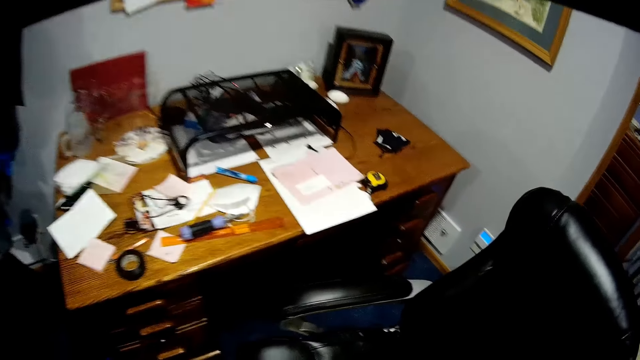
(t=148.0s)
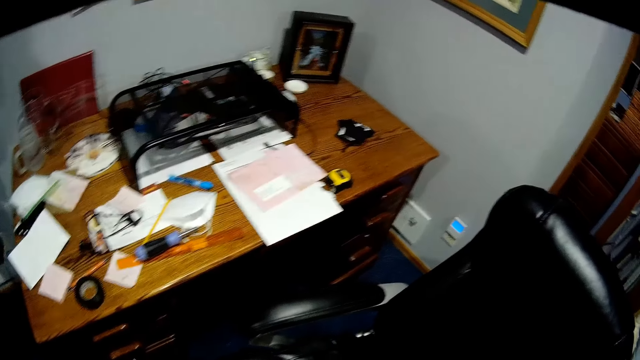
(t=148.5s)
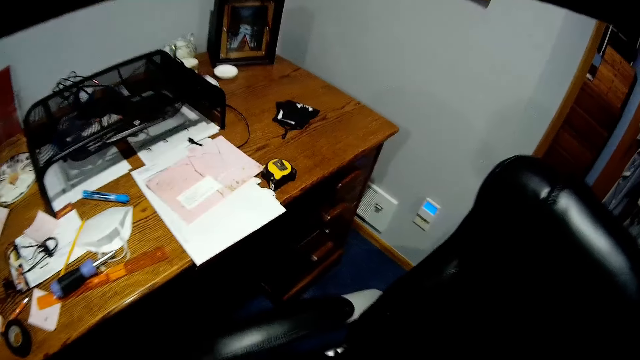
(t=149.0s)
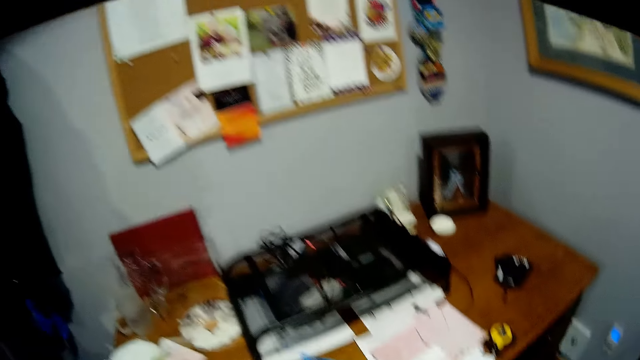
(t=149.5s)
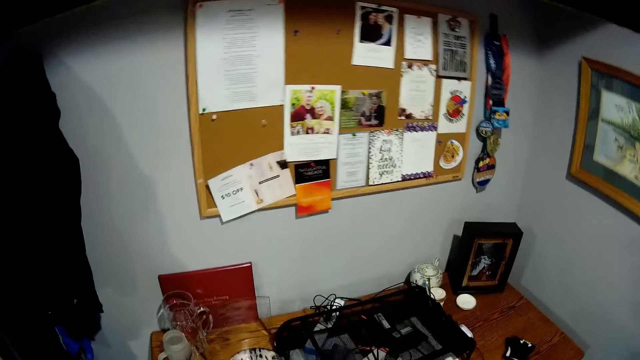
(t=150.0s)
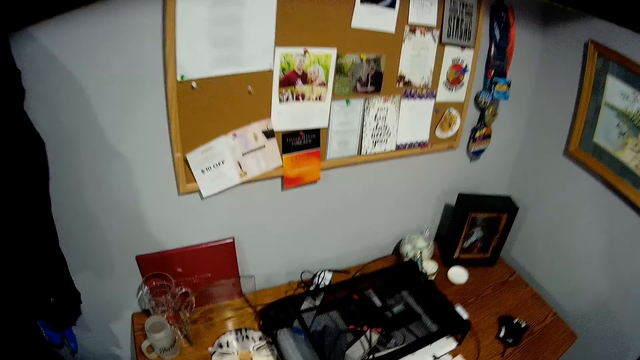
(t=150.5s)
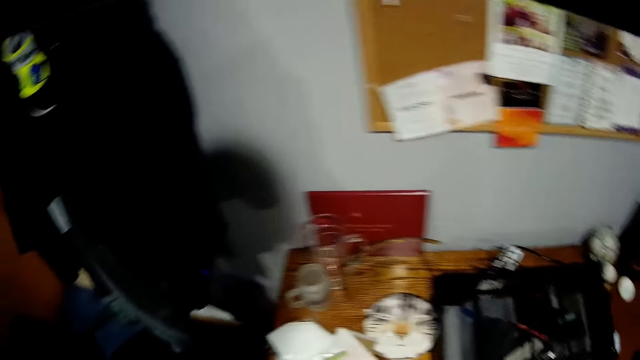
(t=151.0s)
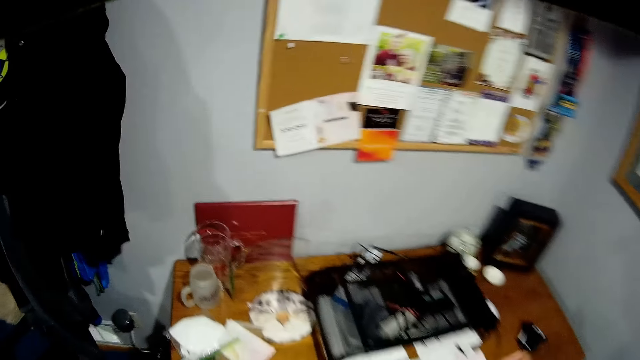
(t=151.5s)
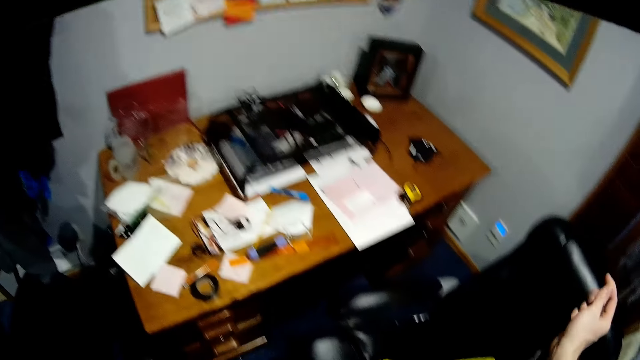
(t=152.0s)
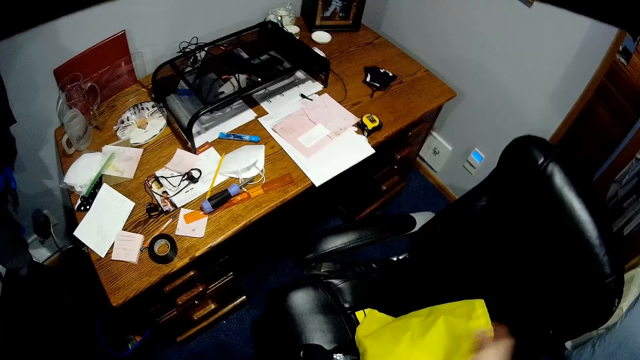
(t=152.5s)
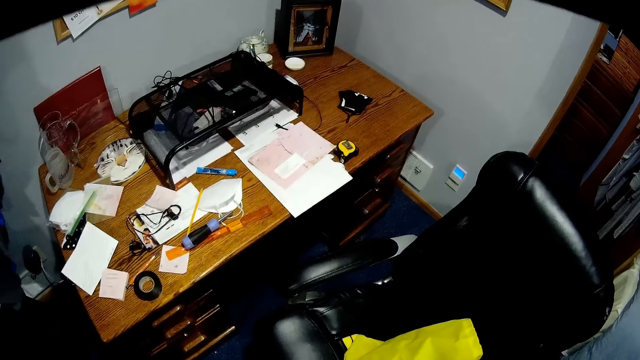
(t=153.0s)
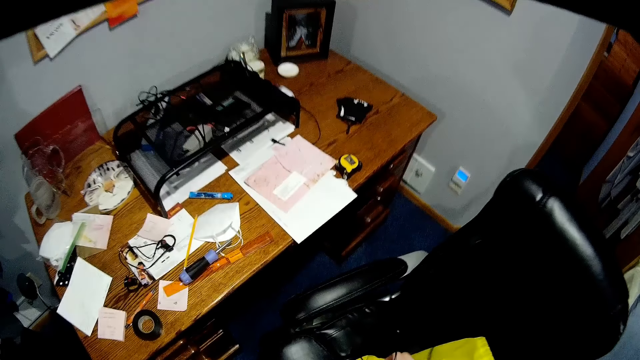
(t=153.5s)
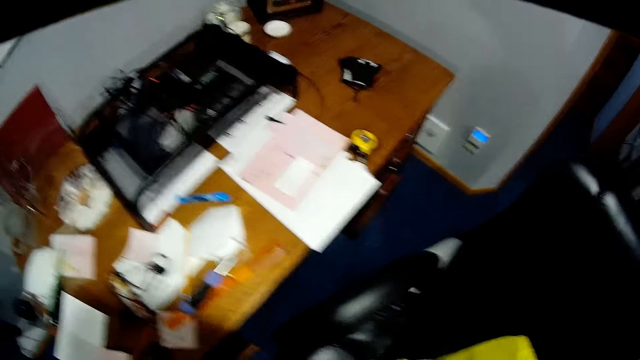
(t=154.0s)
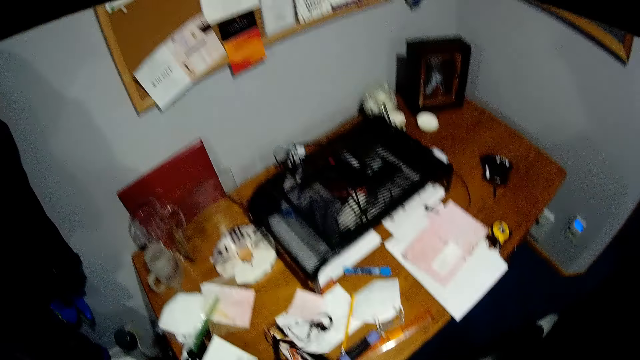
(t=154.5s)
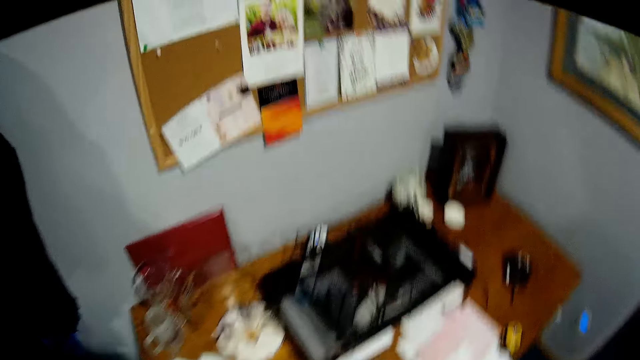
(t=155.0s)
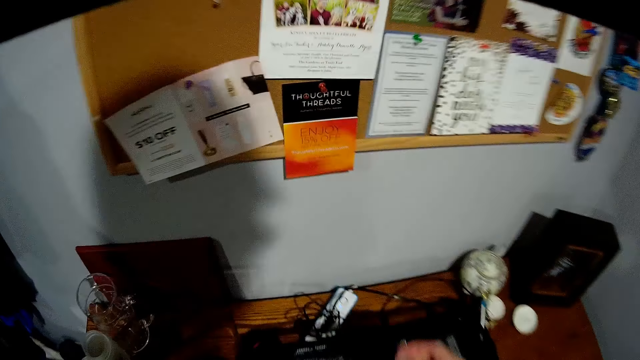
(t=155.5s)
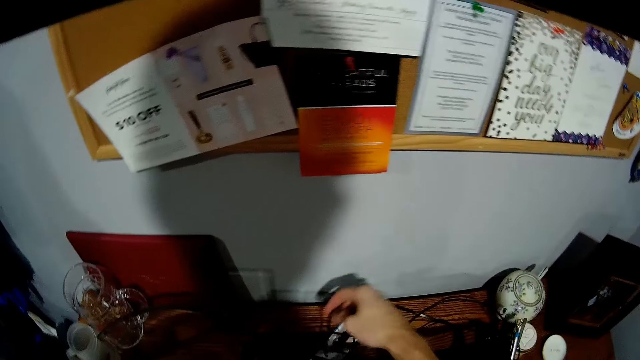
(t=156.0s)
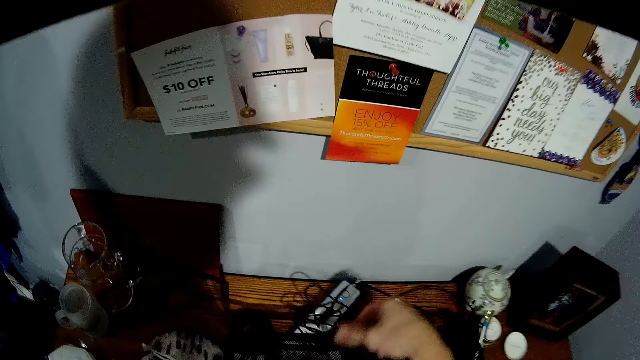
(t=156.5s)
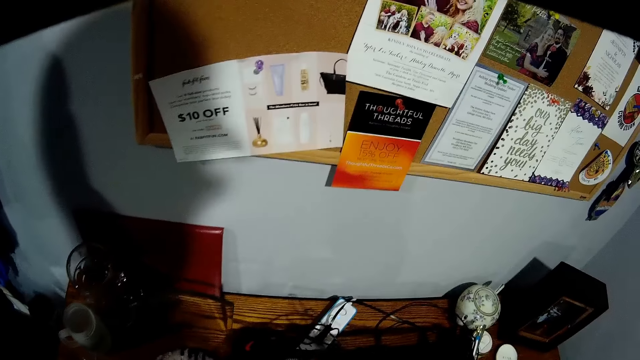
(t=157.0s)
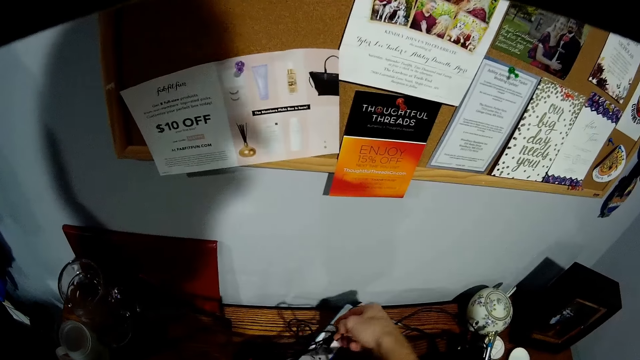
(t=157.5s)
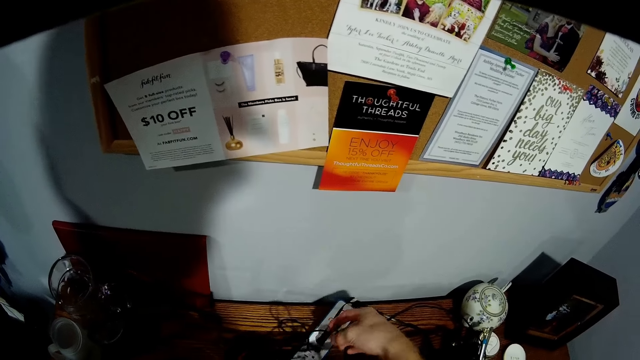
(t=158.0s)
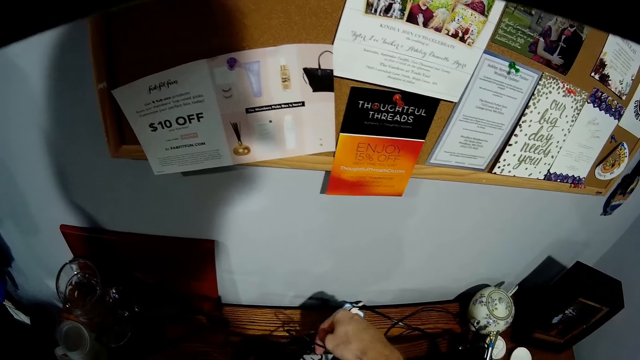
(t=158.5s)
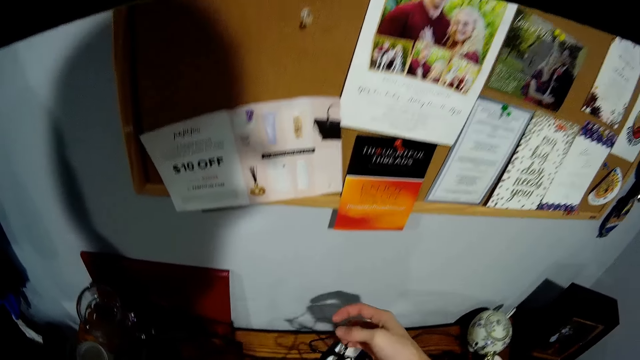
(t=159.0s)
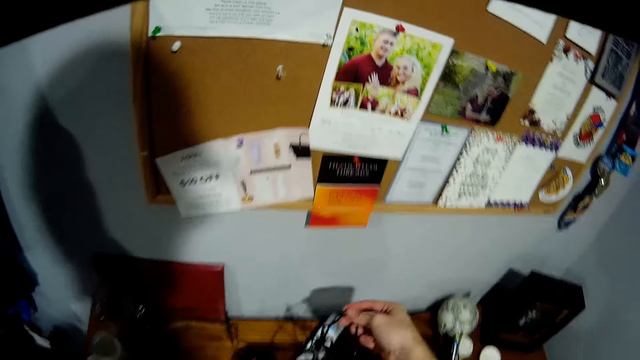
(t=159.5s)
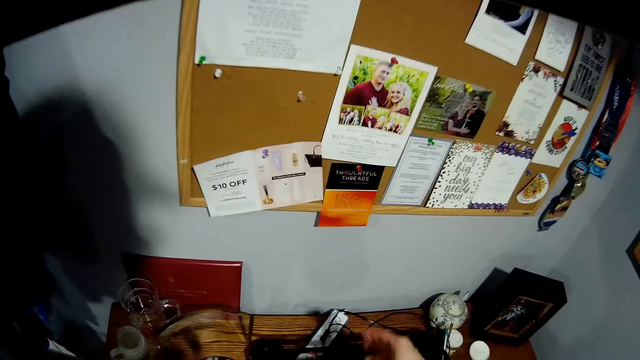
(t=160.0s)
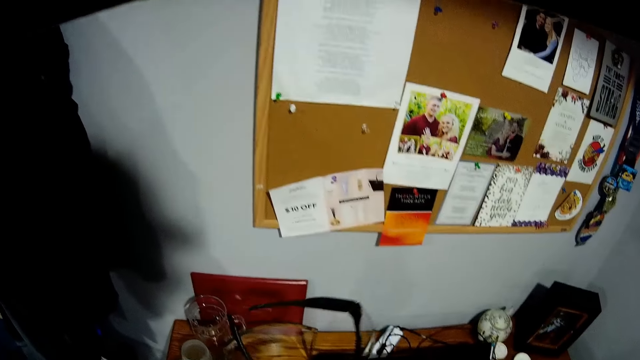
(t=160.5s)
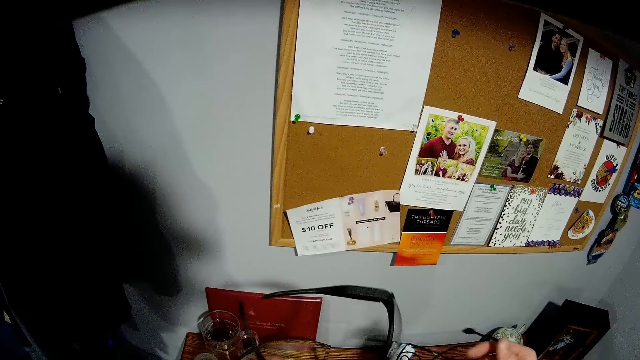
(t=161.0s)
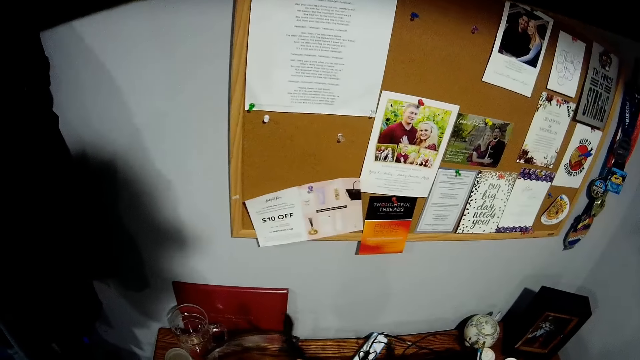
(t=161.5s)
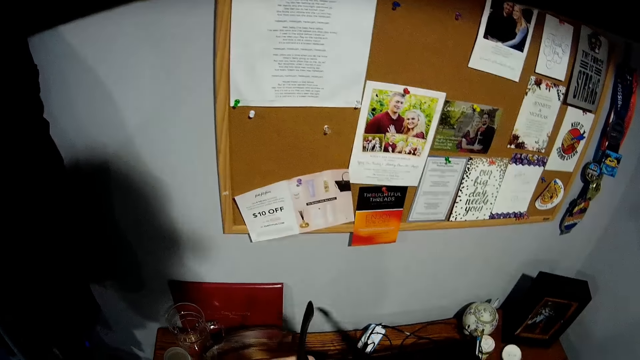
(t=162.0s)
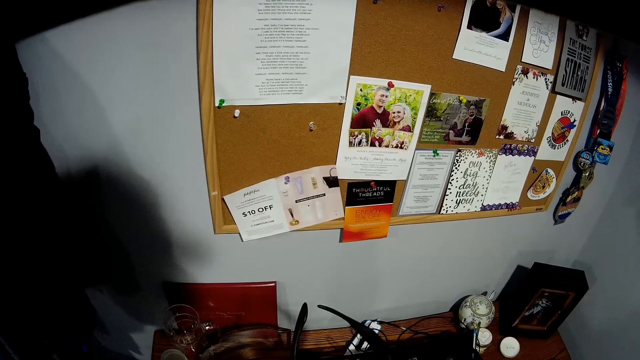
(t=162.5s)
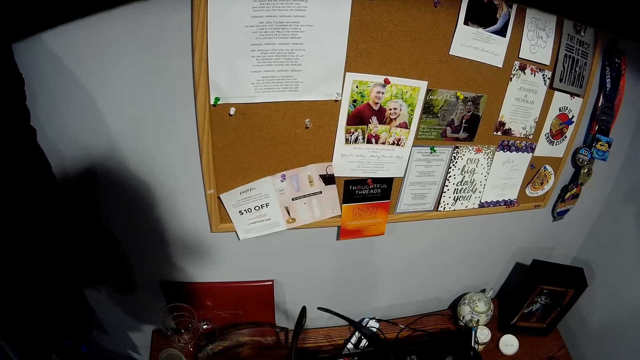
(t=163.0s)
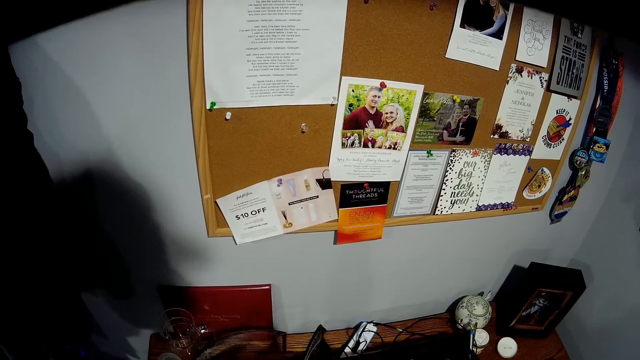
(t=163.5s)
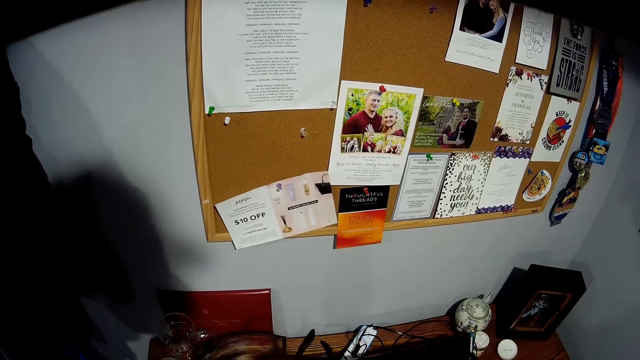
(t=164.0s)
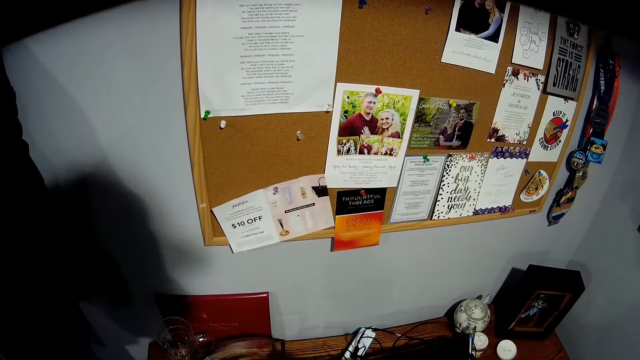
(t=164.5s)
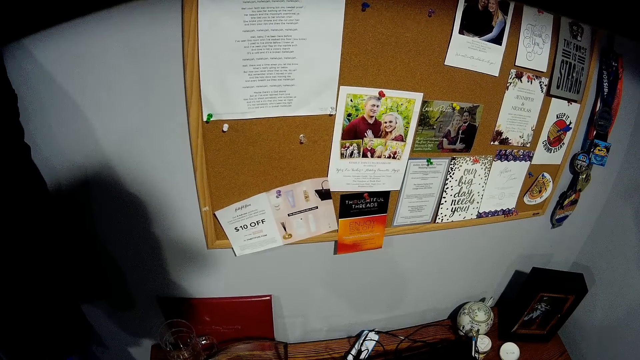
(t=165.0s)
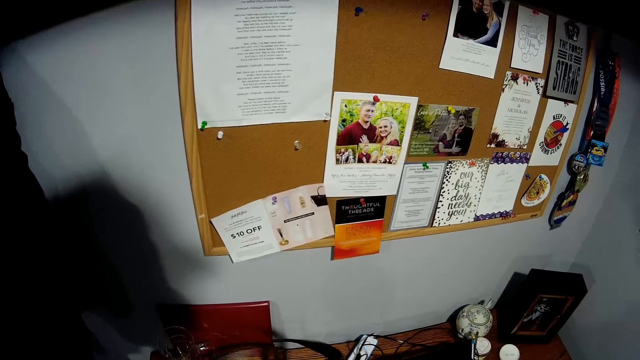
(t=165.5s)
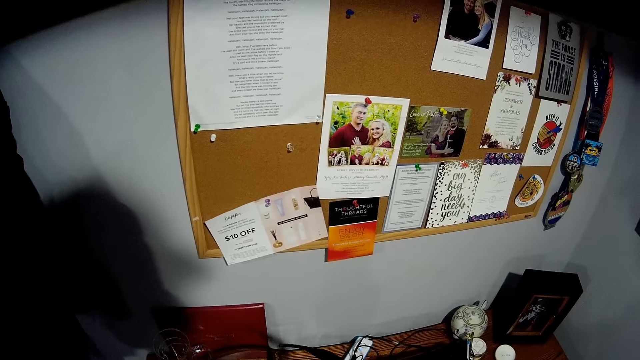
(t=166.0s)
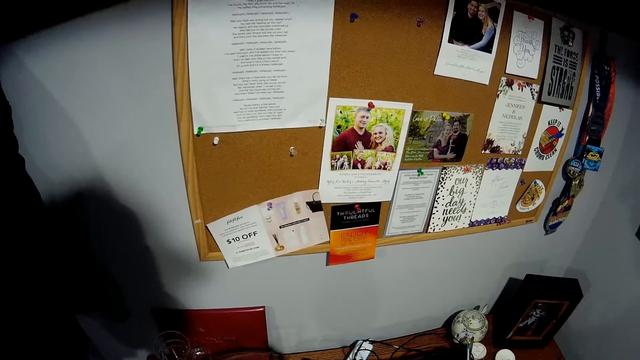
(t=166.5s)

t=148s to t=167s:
The camera wearer holds the cable. They hold the Google Glass. They adjust some wires on the reading table. They touch the cables. They pick up an eyeglass. They move the Google Glass.

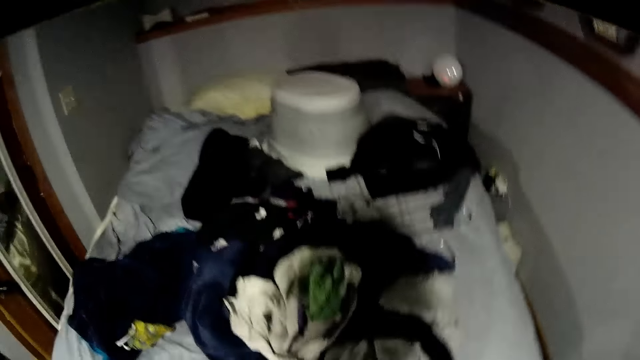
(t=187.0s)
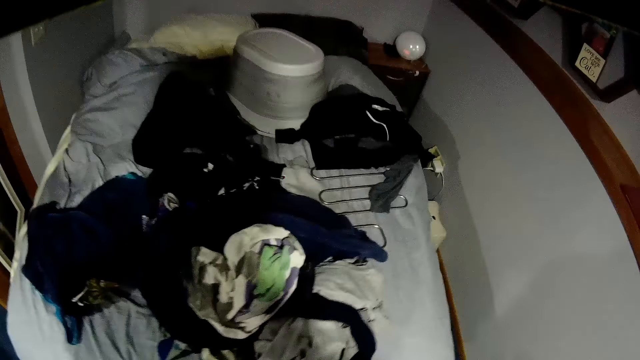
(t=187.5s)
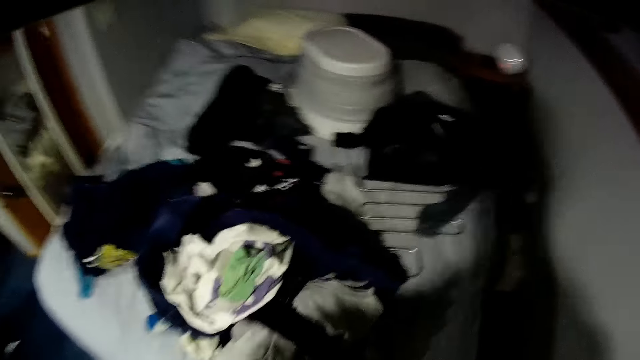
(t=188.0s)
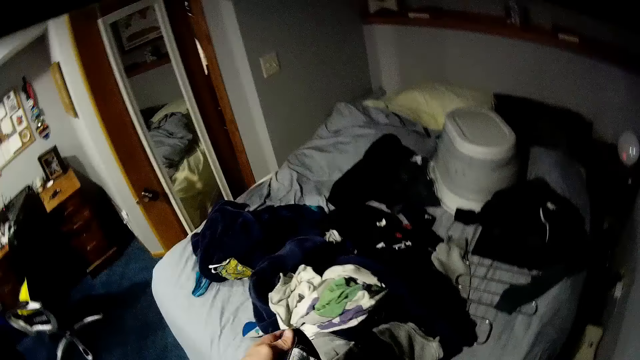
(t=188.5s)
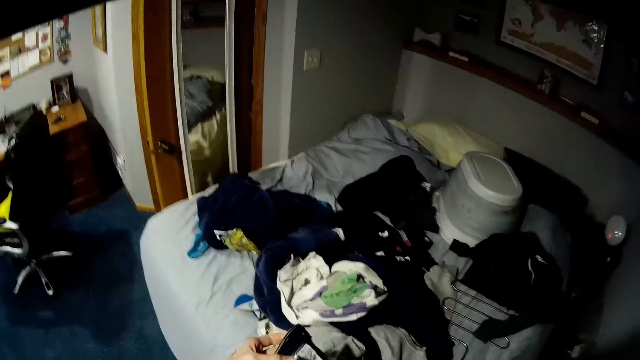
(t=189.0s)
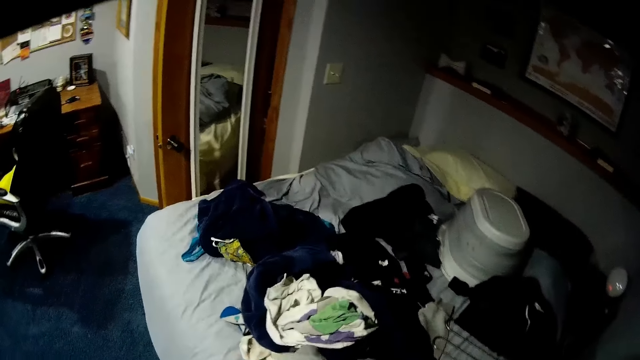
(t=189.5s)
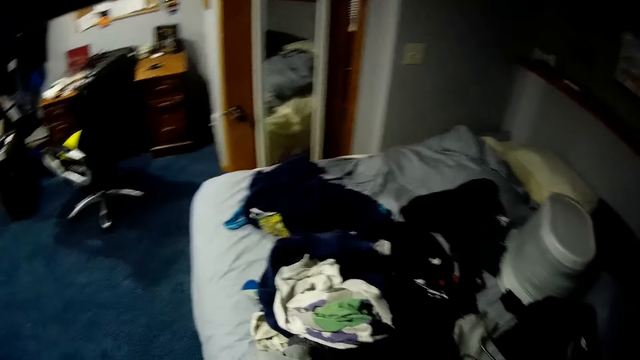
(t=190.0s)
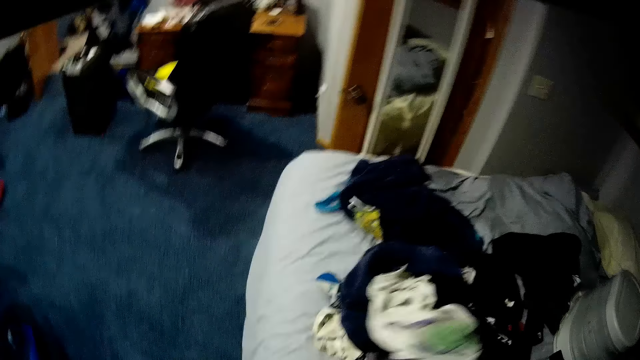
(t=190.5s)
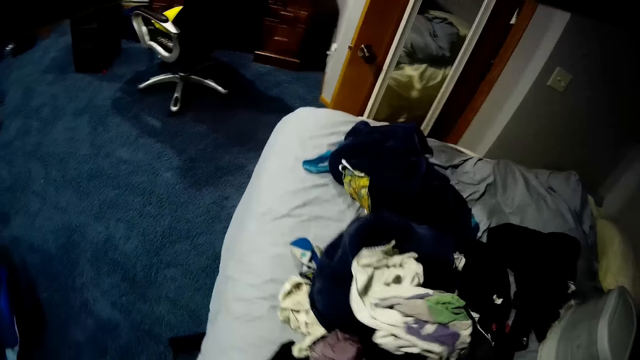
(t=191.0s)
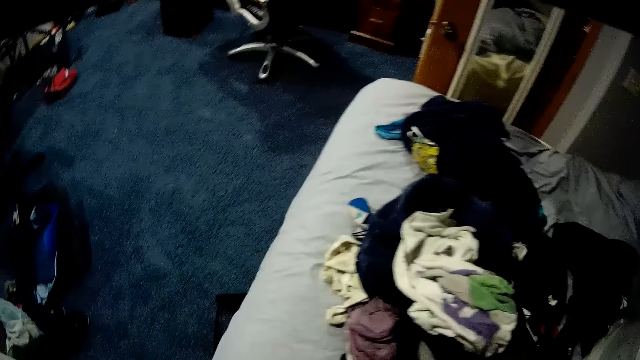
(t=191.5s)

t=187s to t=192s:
The camera wearer holds the cloth. They move the clothes.
